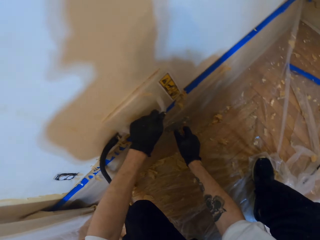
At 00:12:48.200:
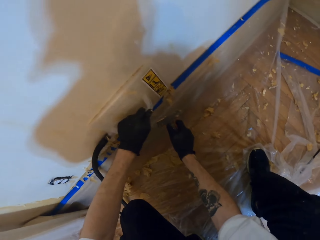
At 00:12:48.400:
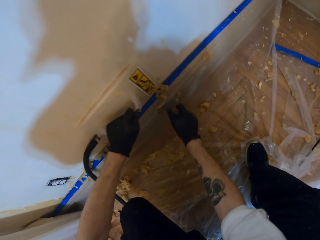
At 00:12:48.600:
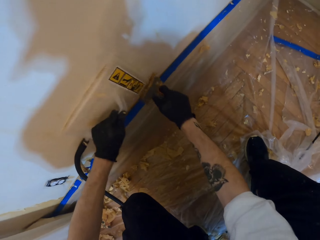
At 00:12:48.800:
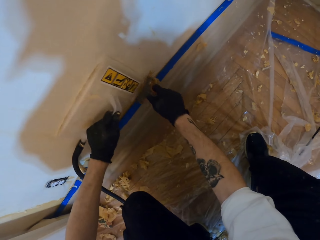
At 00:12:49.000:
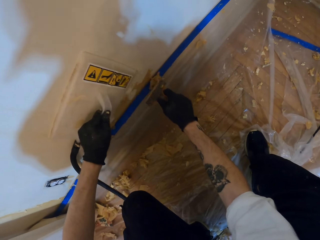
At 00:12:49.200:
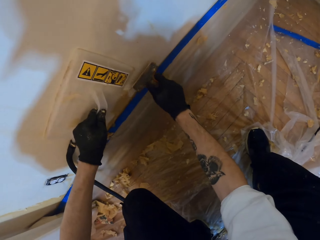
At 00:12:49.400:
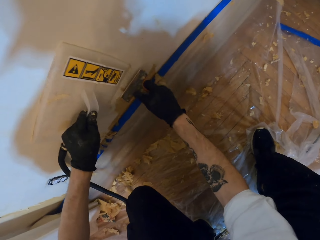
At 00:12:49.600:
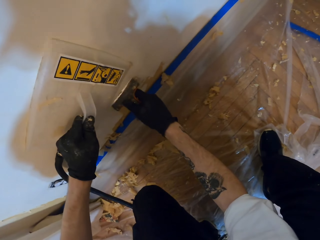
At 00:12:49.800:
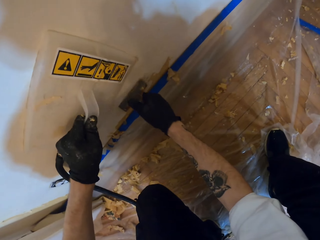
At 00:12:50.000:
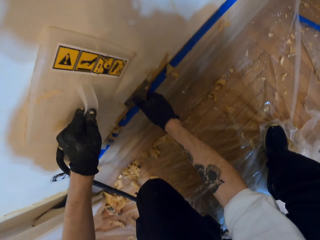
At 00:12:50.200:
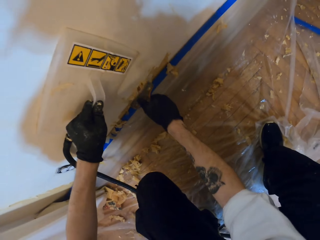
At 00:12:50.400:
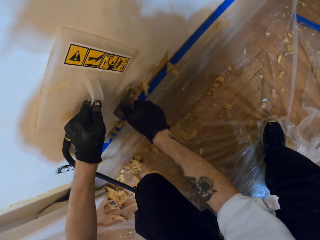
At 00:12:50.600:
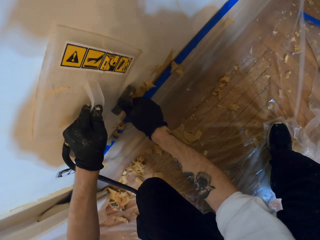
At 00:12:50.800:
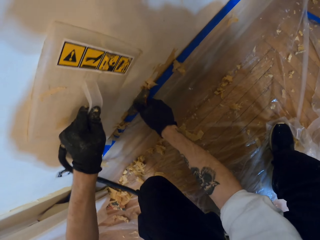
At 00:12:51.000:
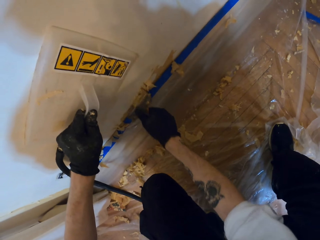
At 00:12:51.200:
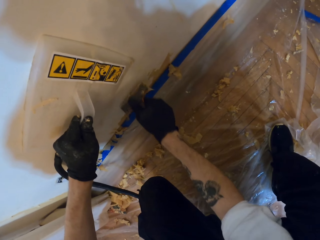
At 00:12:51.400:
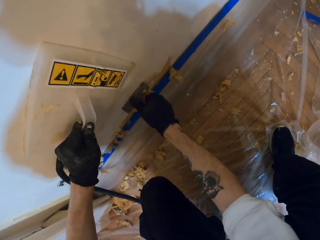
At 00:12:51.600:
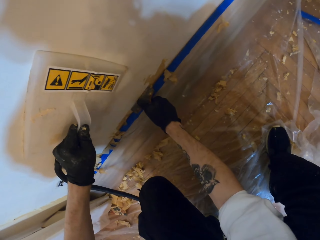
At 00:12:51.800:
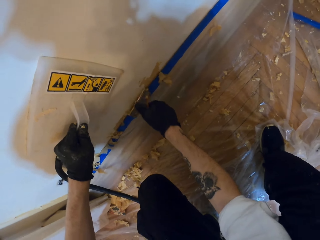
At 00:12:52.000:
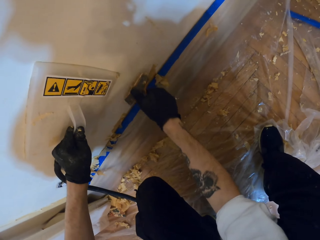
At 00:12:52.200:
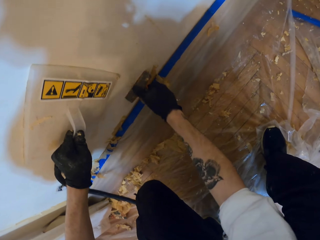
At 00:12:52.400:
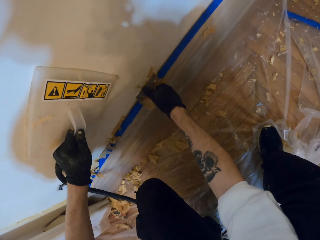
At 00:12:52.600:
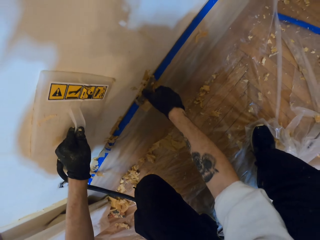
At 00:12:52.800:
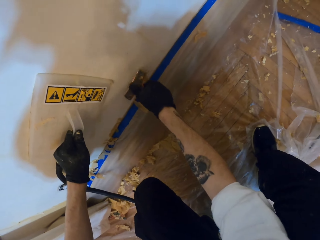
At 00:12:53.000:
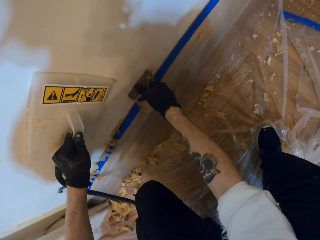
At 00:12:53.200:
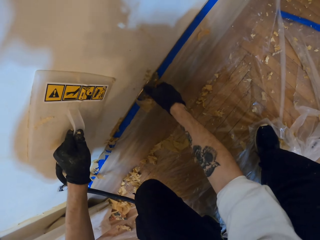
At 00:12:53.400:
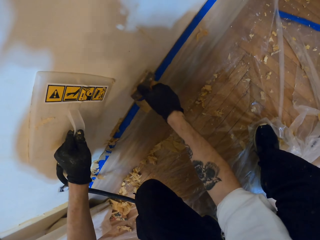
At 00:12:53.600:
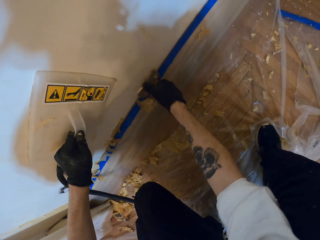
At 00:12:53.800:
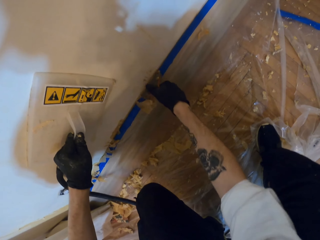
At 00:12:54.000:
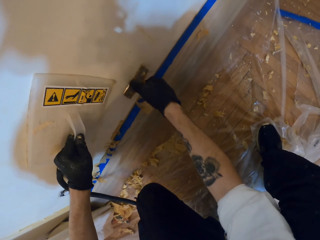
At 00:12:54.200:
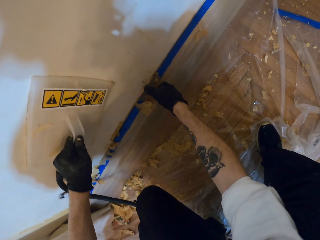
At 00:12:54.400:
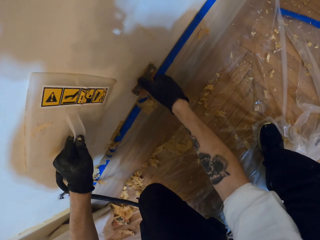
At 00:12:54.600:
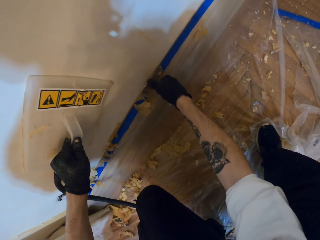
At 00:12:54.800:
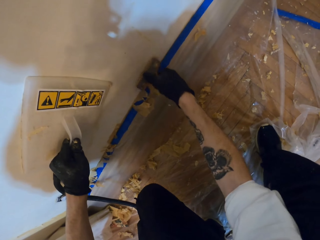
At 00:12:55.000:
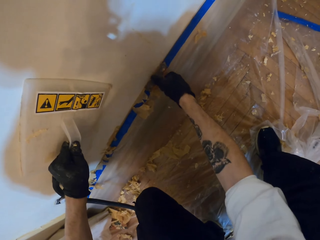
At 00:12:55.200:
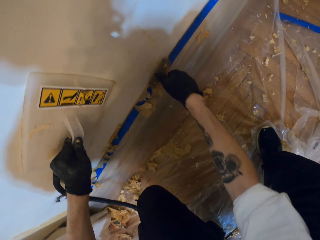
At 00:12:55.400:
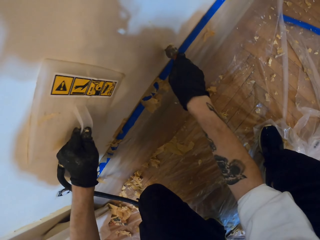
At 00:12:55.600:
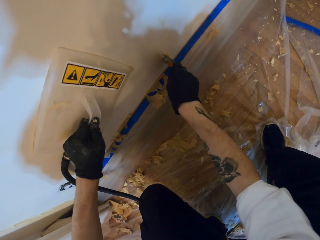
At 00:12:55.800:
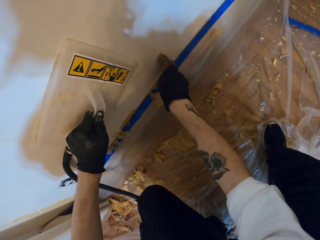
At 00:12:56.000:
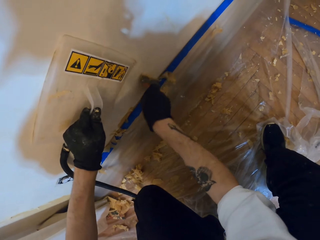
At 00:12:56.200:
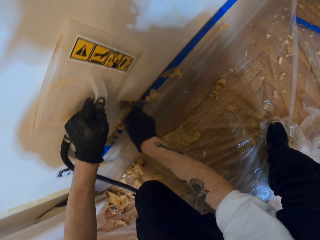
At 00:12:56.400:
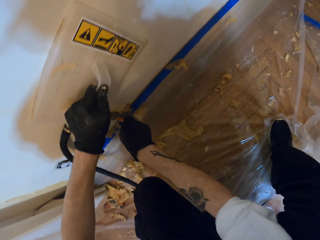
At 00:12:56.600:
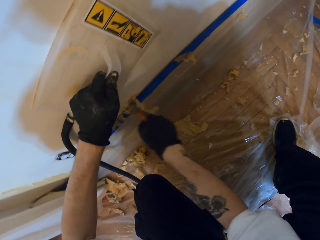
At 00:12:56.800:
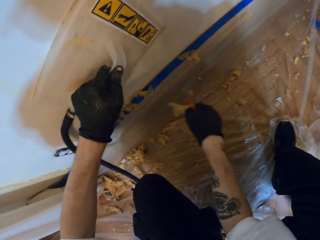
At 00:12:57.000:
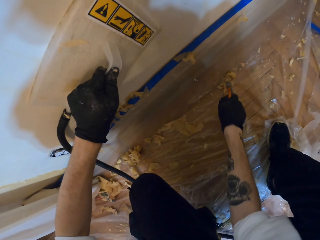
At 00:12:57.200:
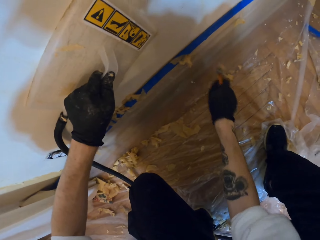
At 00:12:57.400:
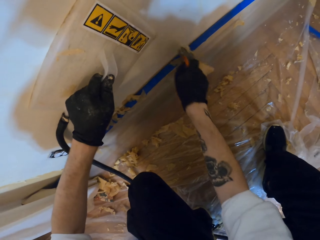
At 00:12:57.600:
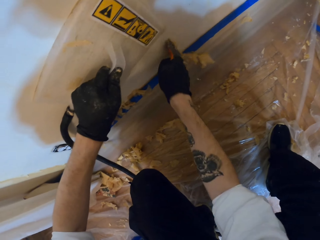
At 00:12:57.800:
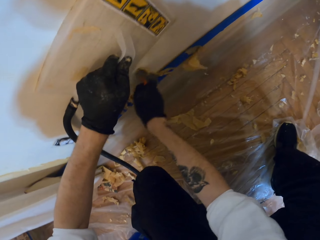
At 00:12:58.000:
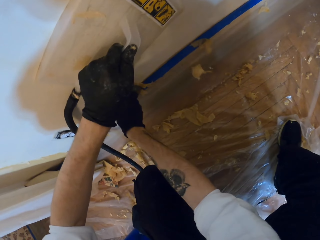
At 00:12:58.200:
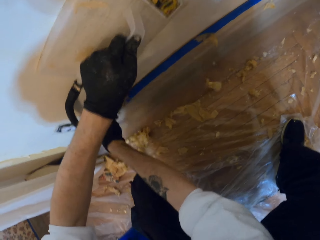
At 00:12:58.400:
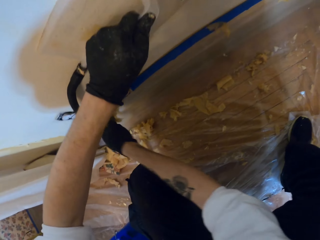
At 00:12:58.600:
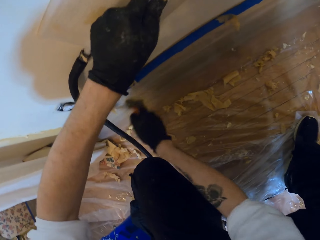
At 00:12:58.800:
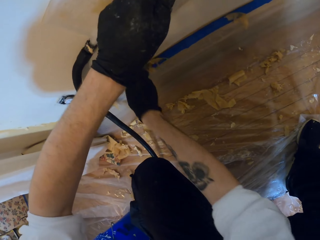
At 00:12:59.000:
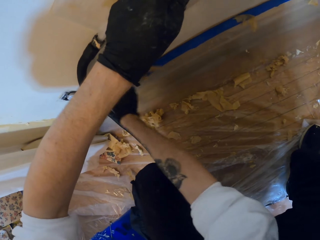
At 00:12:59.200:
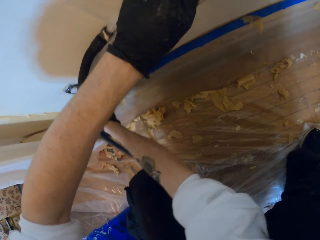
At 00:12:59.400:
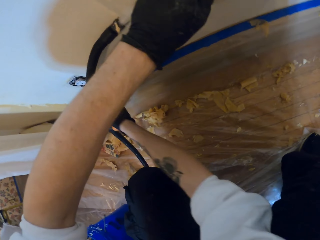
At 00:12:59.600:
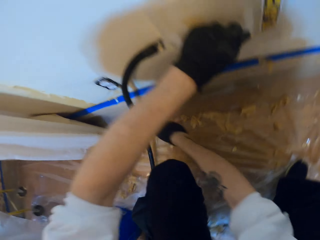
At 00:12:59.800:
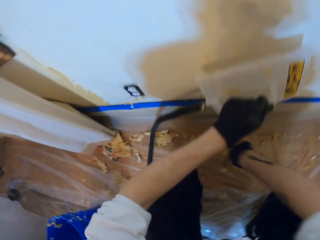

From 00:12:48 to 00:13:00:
The camera wearer moves the plastic float. They remove paint or wallpaper from the wall with the scraper. They lift the wallpaper steamer. They press the plastic float. They remove paint from the wall with the scraper.

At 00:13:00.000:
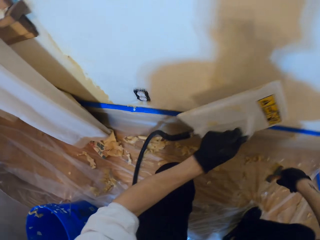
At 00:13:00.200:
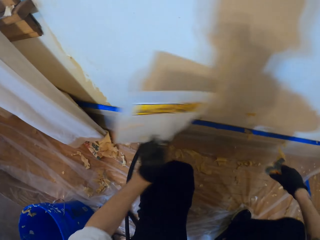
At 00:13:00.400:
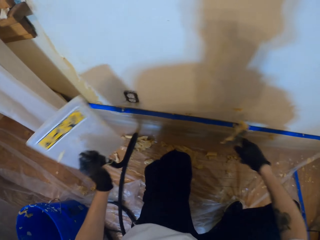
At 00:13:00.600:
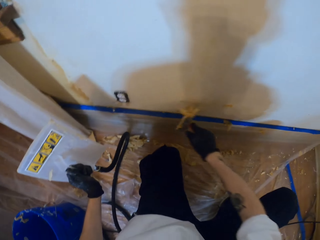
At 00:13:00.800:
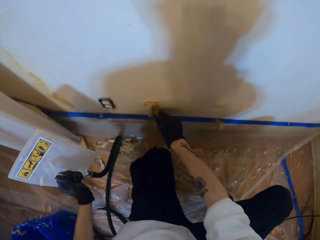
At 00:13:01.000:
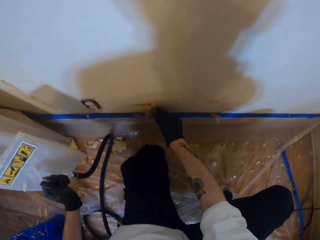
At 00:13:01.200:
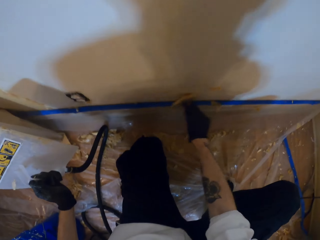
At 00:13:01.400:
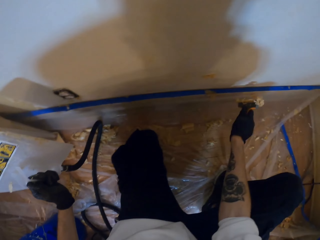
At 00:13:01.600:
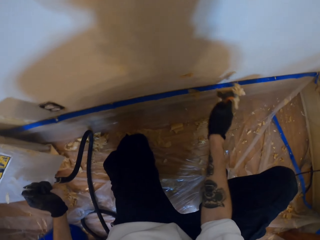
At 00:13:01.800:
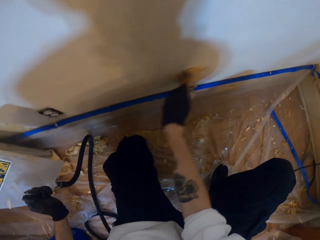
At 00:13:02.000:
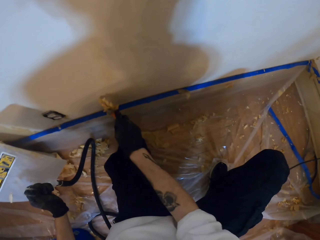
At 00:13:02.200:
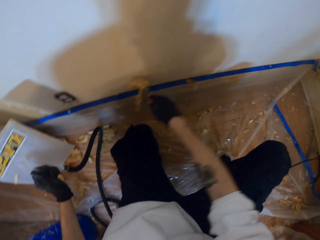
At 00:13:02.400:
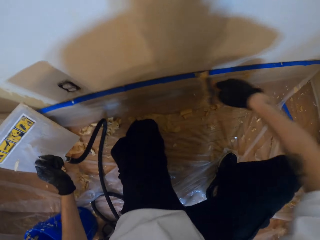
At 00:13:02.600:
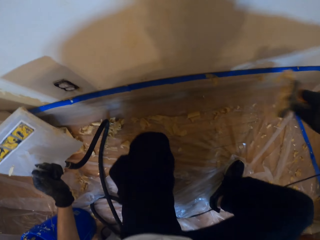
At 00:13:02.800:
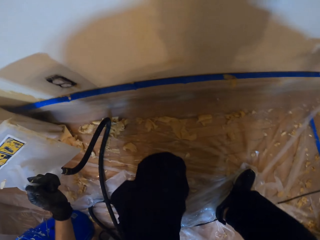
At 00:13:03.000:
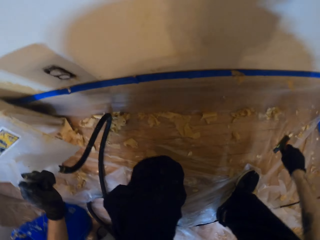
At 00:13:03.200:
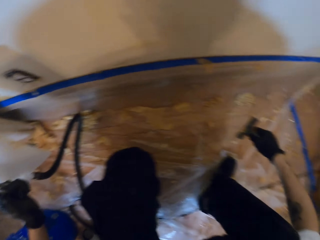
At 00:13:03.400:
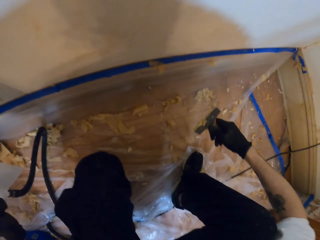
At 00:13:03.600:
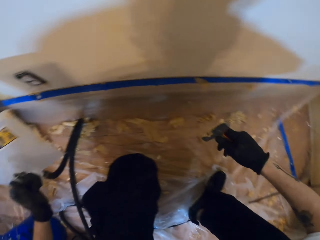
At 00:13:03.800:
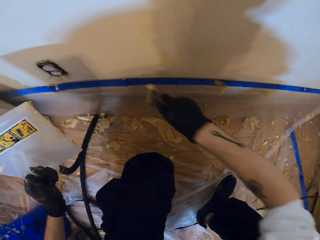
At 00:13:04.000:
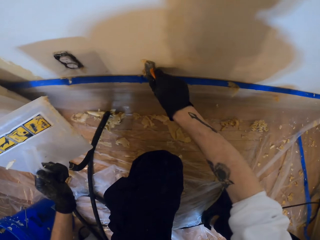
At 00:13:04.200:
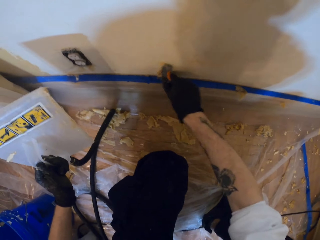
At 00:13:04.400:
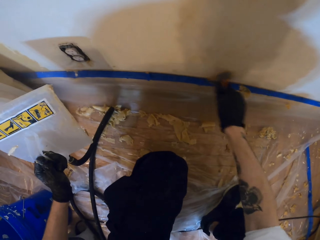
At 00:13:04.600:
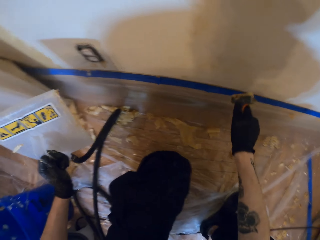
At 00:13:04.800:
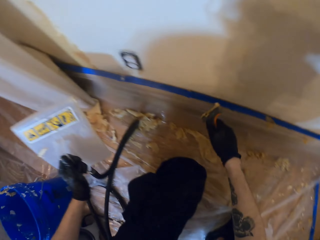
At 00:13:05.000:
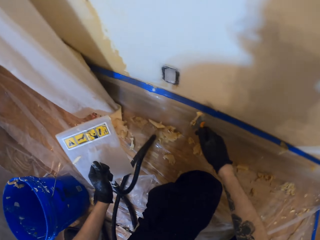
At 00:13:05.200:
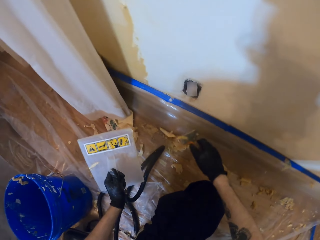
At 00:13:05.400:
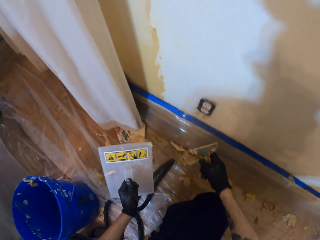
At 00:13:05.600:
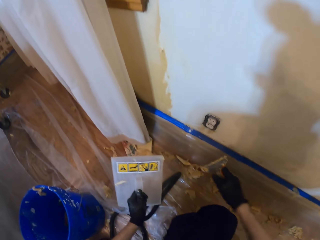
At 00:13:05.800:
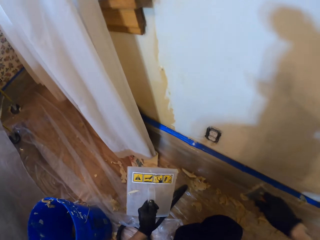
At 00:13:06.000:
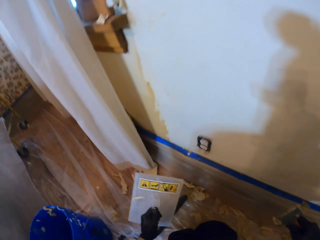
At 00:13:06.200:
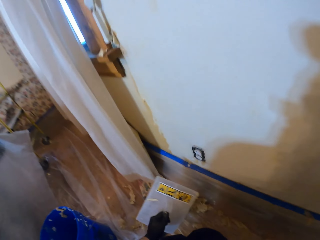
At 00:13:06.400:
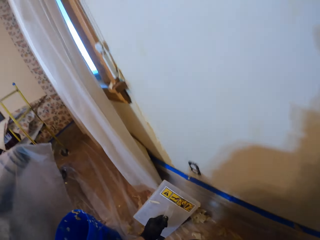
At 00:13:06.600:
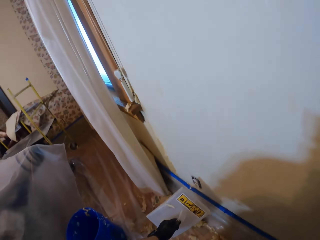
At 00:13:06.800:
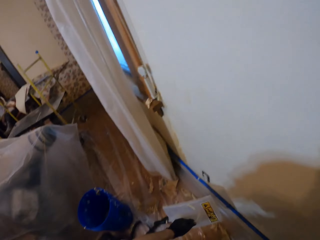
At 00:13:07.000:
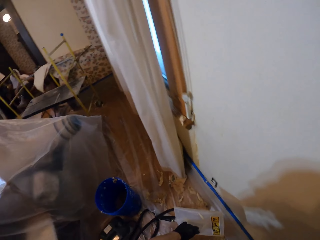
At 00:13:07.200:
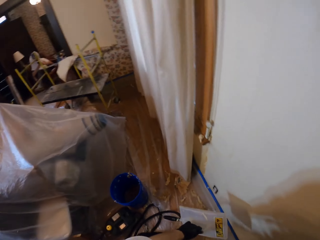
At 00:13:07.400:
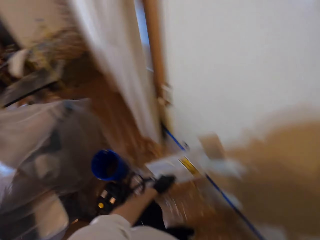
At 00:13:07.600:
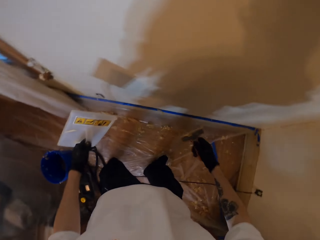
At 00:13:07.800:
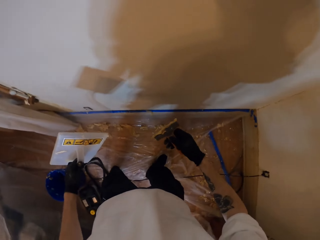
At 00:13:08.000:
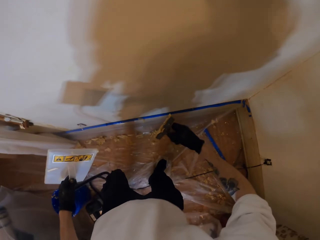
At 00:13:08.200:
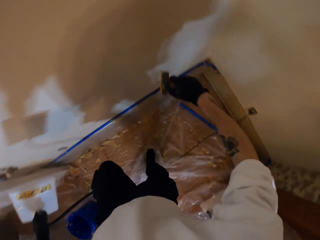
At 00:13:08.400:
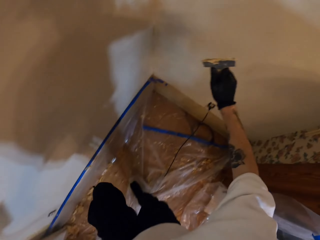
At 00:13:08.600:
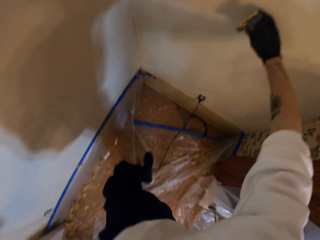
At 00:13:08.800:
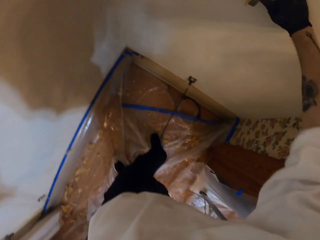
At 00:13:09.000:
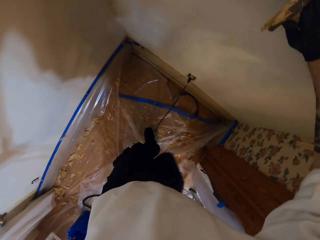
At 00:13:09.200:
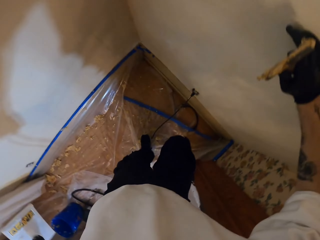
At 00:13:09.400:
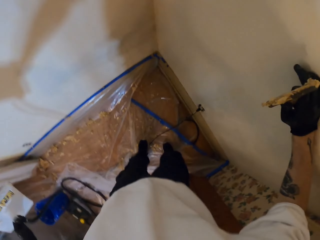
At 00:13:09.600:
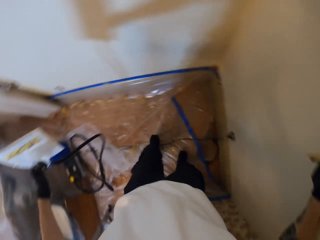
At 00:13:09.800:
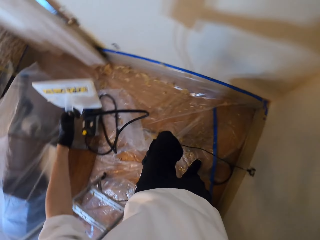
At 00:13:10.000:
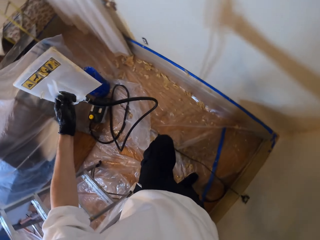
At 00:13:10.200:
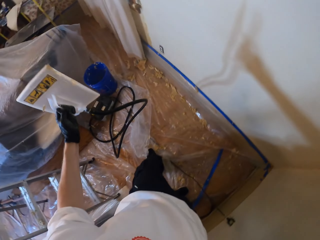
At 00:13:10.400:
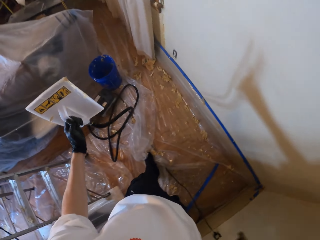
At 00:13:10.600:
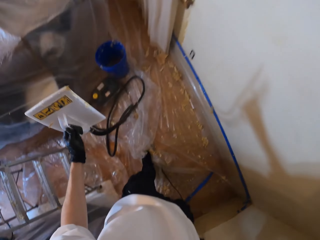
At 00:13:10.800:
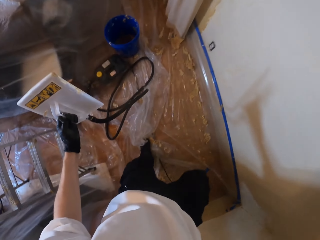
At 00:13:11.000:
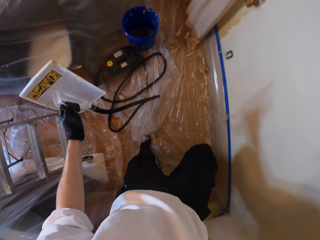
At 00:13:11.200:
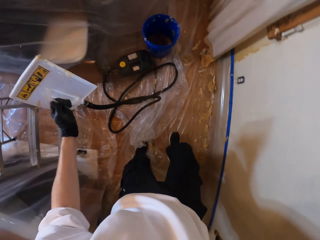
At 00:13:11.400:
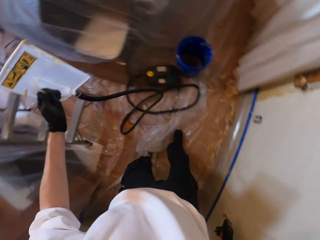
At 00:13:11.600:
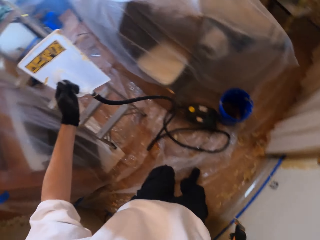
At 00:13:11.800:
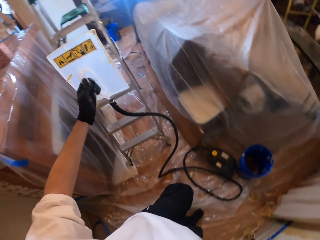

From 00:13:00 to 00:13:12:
The camera wearer moves the plastic float. They remove the wallpaper steamer from the wall. They remove paint or wallpaper from the wall with the scraper. They look around. They drop the wallpaper on the floor. They remove paint from the wall with the scraper. They look around. They stand up. They walk around.
